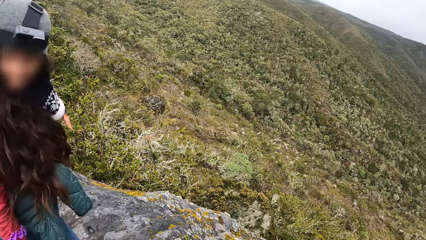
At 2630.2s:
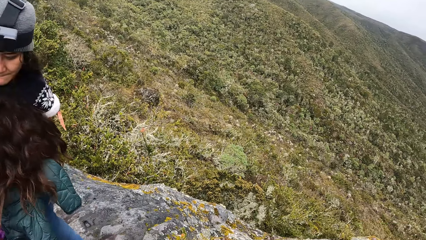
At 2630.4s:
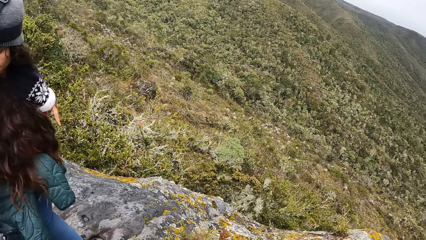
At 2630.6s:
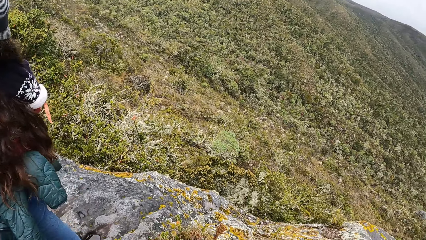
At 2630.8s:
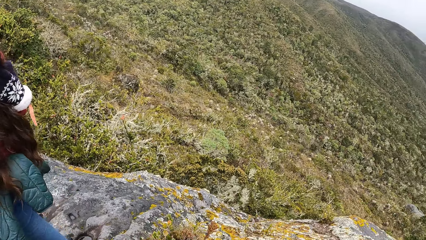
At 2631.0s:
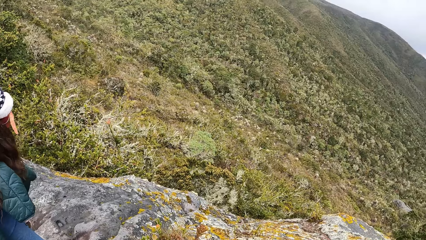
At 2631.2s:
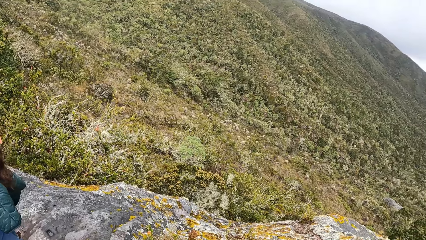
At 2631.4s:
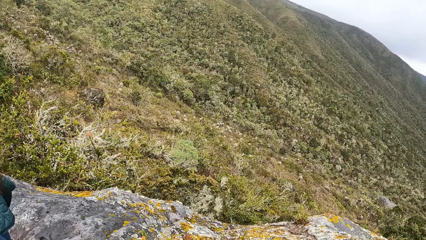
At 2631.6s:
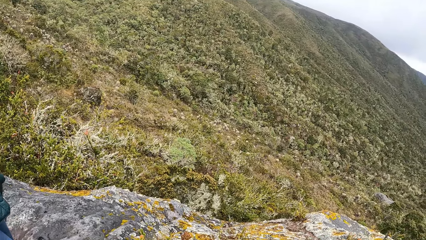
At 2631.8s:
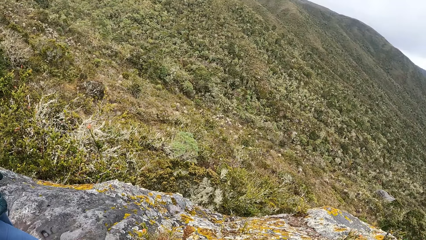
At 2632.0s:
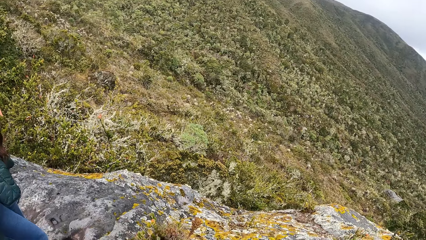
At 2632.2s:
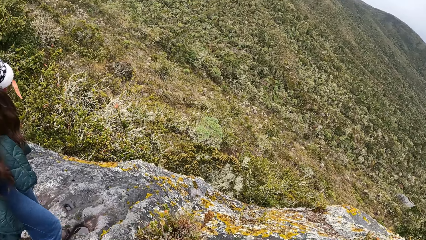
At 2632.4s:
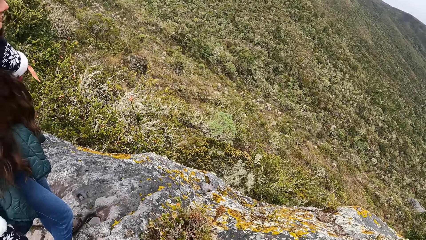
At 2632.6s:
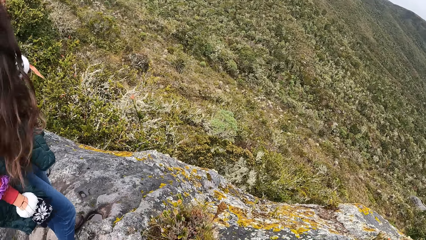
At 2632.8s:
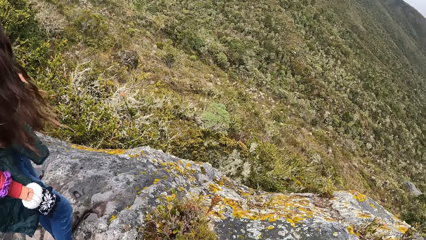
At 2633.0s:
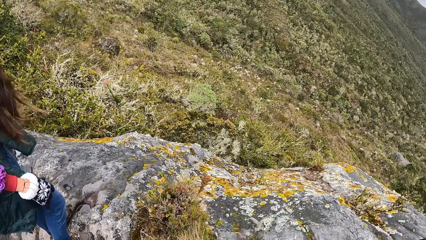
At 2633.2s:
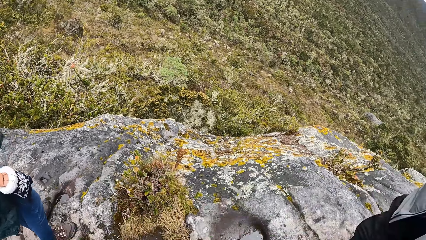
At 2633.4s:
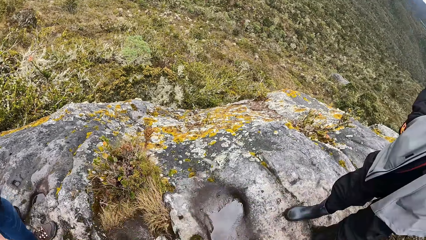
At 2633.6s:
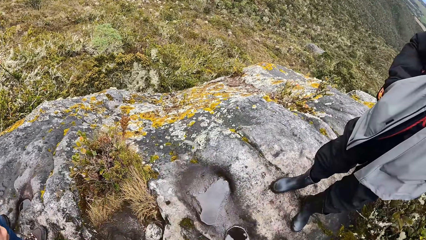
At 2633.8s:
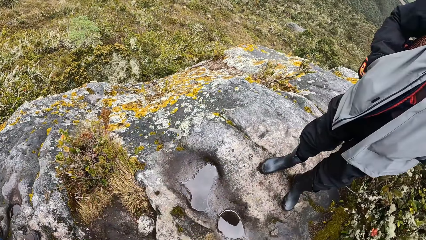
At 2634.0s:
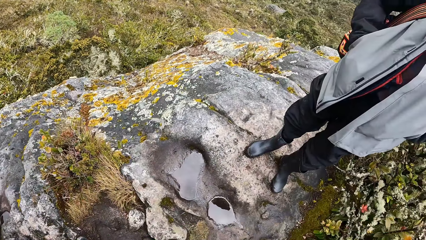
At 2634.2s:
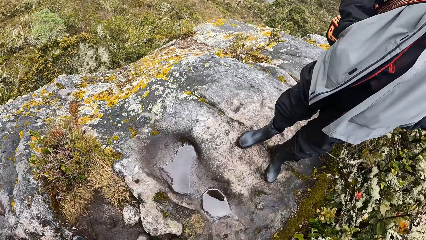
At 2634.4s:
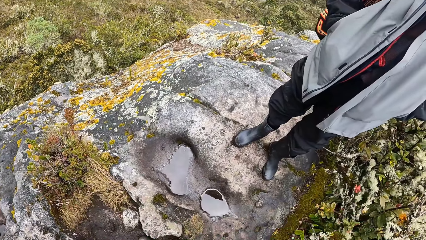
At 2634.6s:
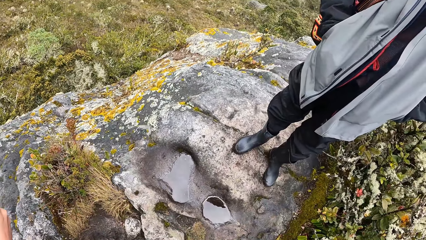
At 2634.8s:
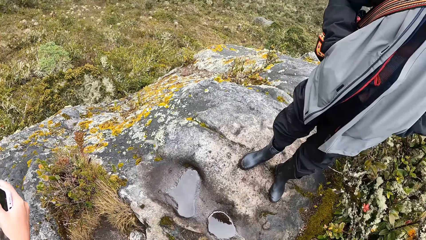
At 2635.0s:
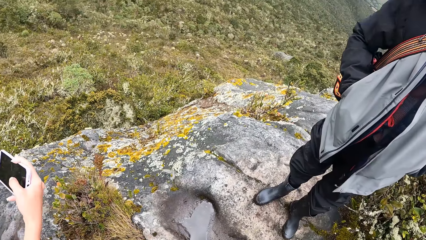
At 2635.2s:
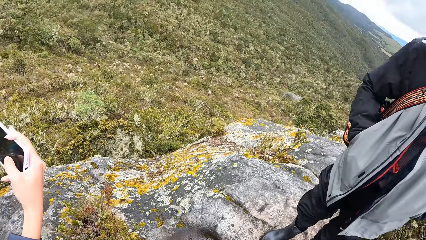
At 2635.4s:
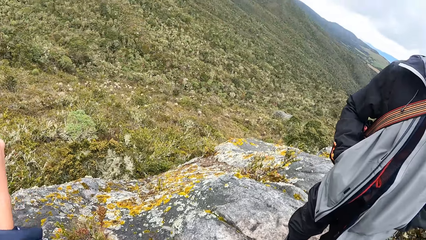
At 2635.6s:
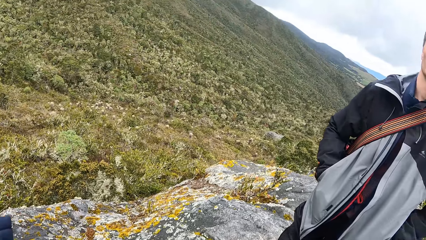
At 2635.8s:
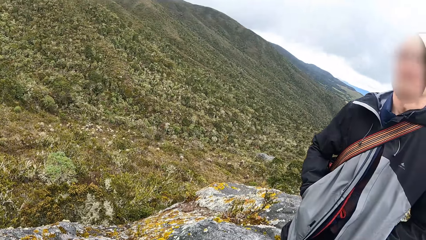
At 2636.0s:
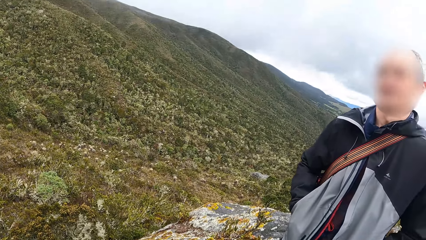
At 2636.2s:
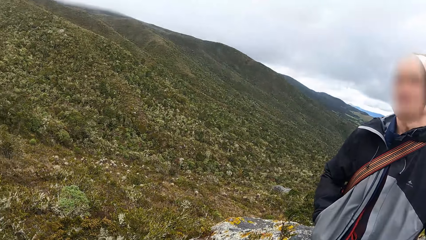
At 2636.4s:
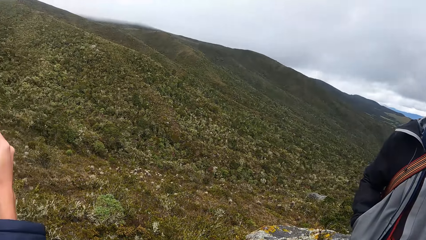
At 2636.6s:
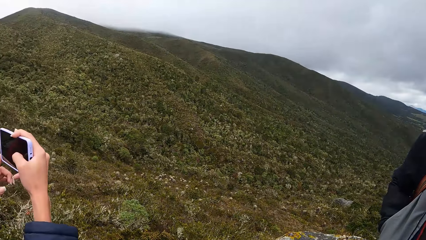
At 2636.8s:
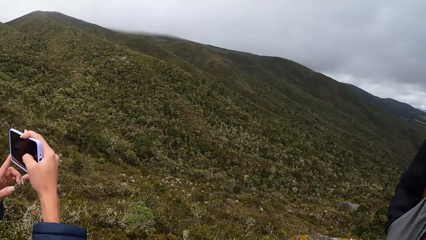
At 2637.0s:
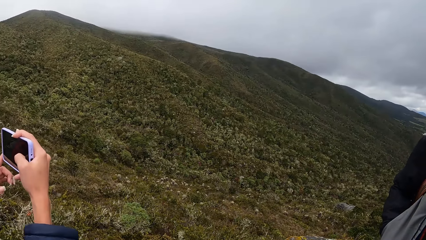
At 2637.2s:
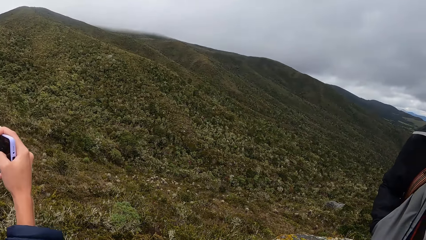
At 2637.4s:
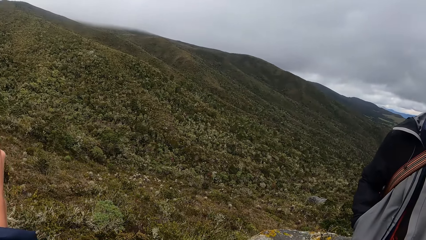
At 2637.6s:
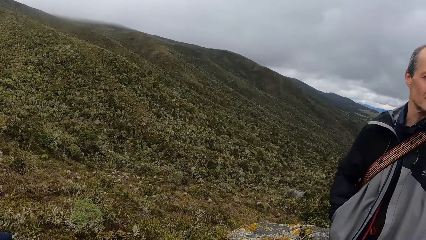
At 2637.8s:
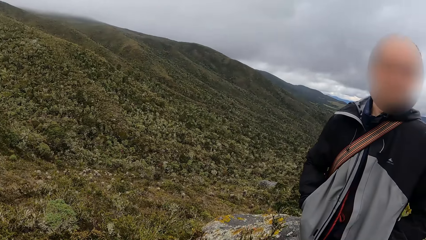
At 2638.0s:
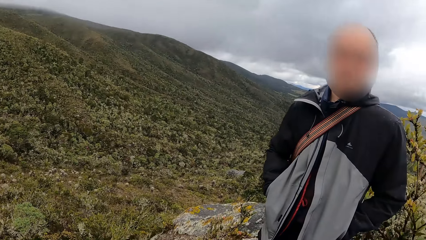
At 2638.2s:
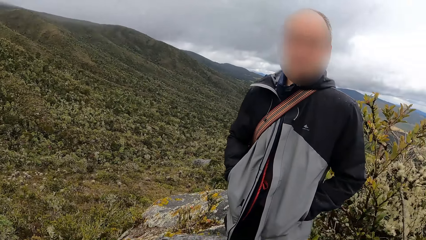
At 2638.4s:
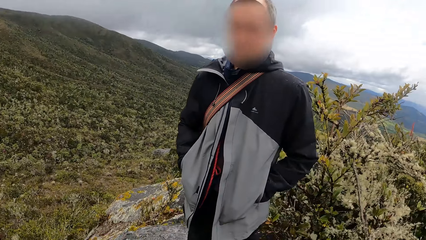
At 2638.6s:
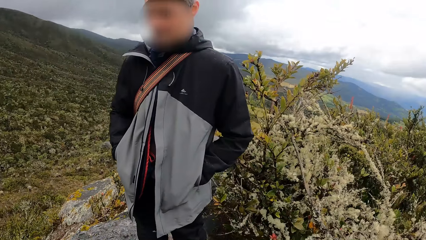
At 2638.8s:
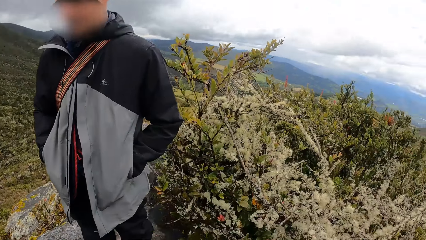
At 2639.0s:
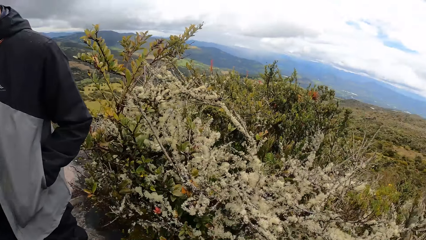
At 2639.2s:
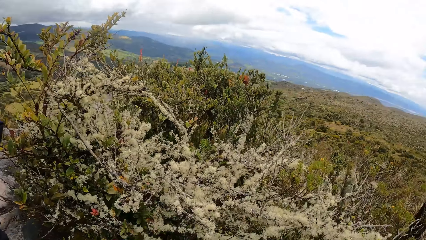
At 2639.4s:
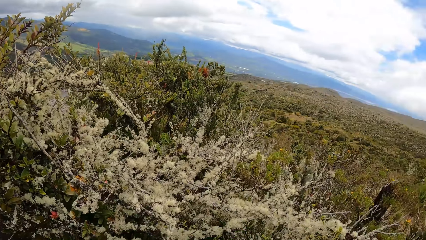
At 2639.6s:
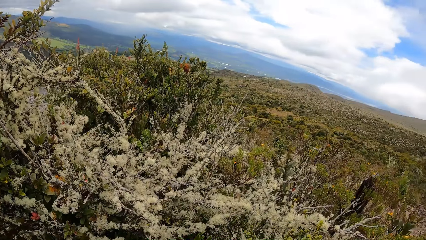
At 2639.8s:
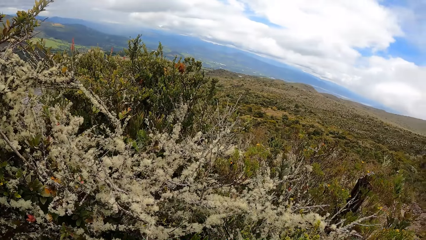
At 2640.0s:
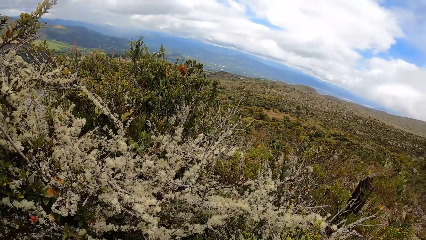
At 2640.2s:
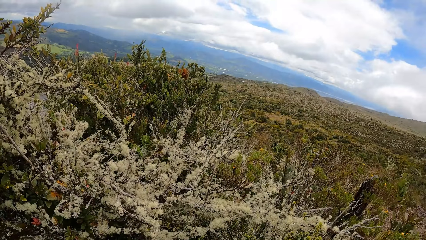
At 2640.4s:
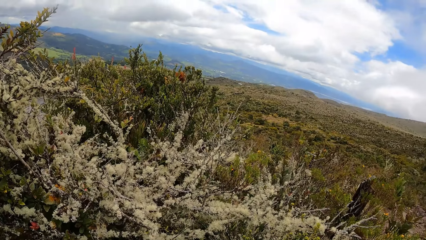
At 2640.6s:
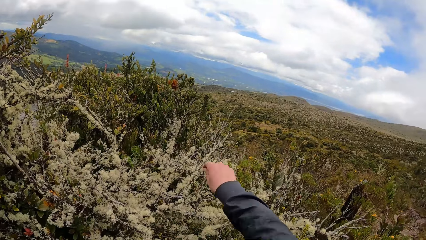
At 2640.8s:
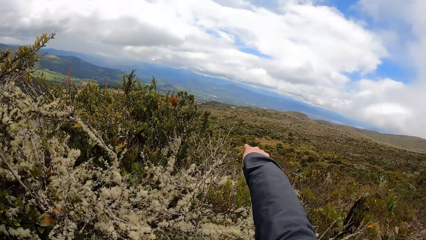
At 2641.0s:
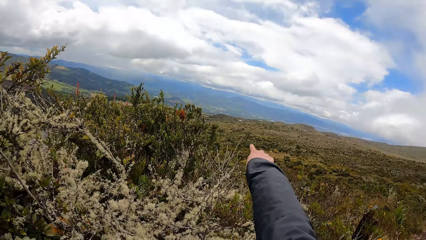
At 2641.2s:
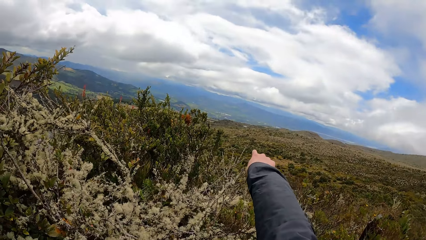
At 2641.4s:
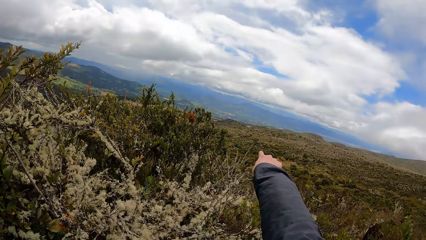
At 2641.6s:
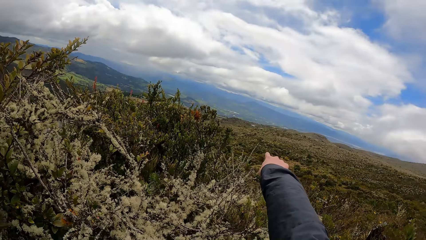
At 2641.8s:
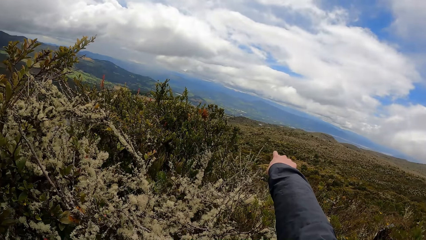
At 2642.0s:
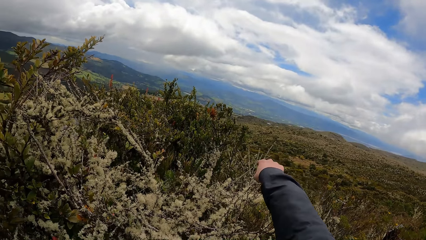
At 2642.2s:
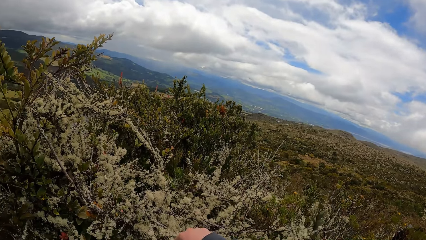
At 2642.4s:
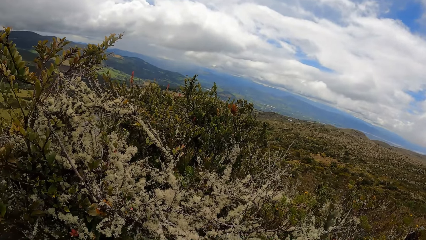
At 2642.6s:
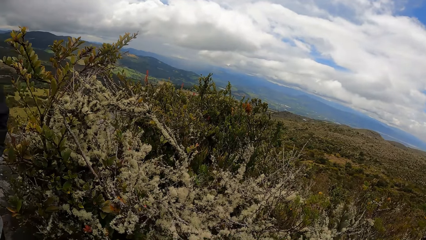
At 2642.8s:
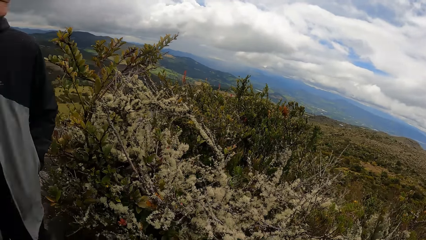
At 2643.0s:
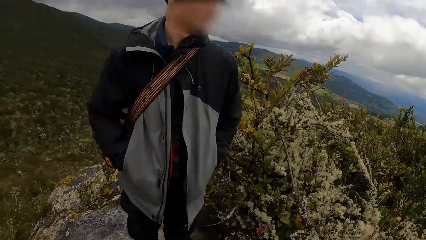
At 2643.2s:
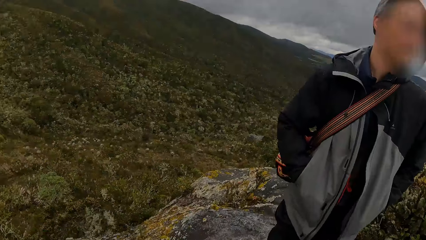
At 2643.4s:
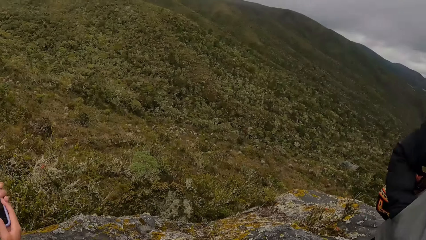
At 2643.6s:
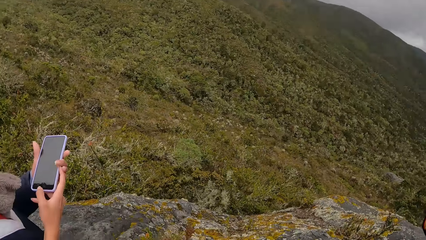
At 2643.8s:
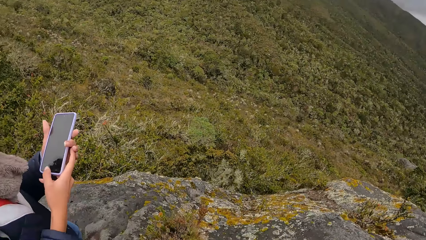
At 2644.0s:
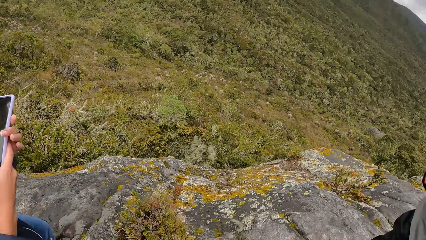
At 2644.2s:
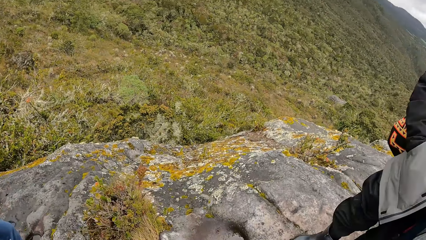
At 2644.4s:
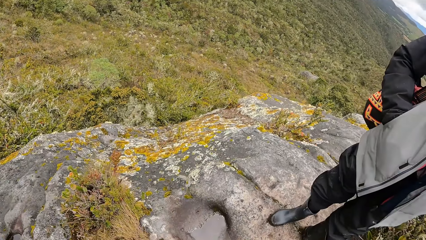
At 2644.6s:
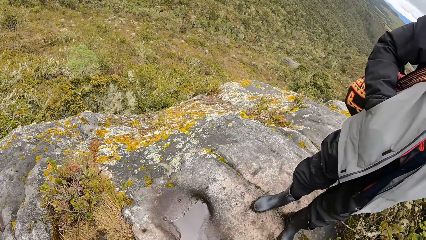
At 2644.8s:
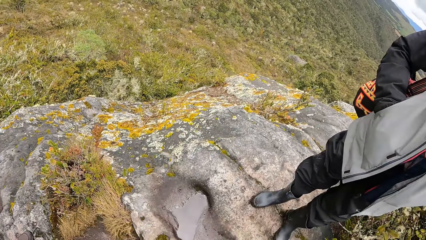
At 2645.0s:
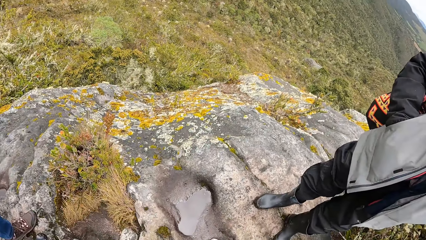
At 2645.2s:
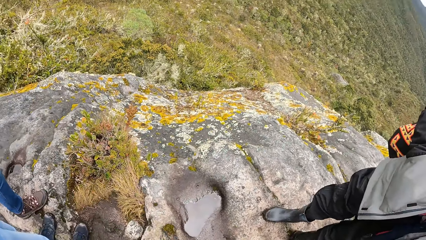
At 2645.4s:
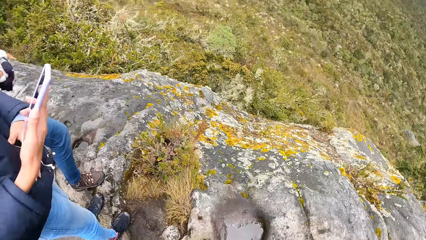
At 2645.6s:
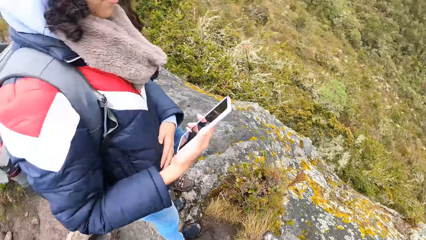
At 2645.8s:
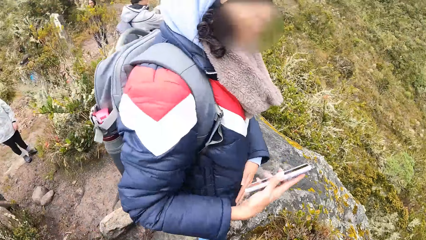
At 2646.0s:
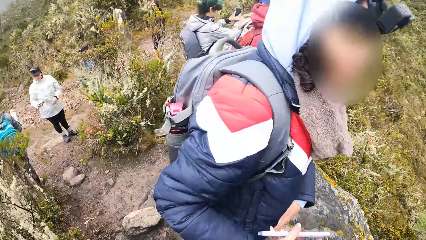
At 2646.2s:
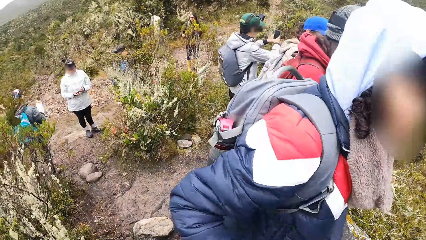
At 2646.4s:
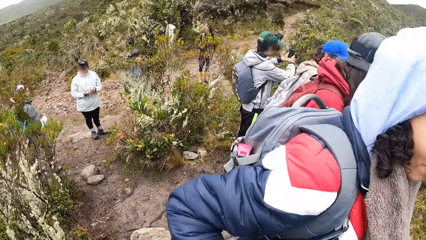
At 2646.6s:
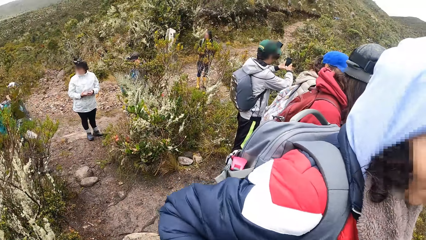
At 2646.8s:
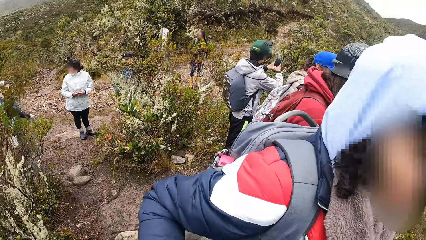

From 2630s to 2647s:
A woman raises the phone in her right hand. The camera wearer points his right hand to a tree. He communicates in the park. He looks around.
